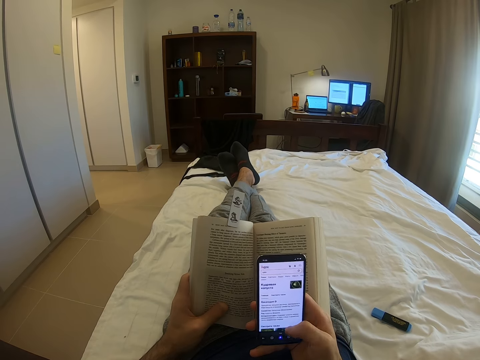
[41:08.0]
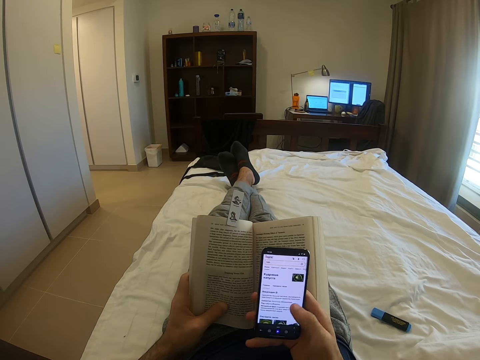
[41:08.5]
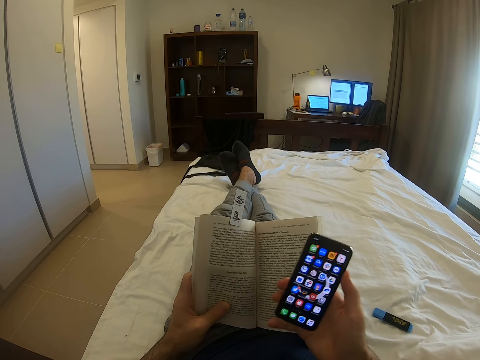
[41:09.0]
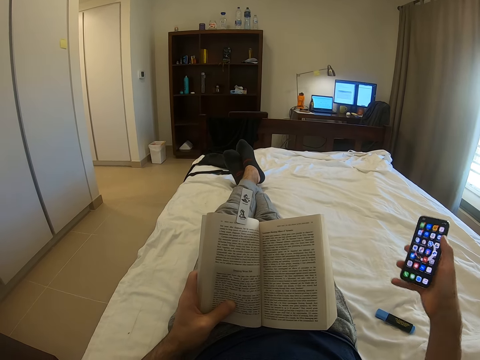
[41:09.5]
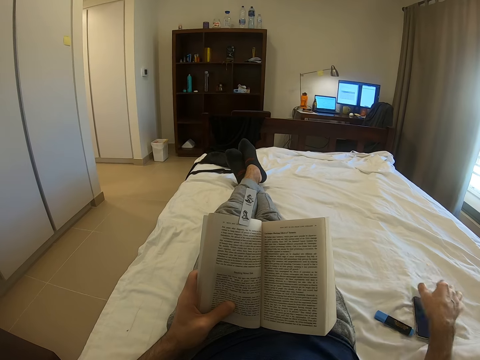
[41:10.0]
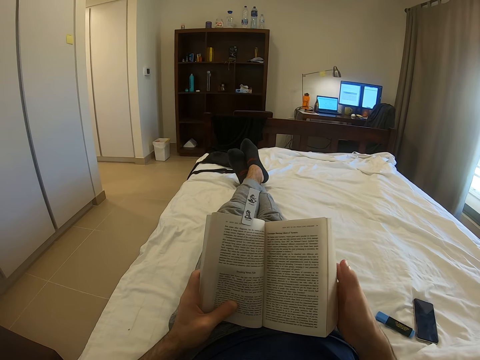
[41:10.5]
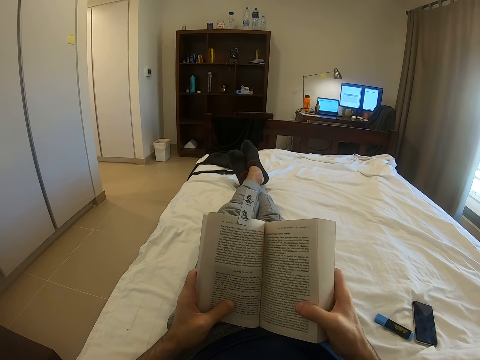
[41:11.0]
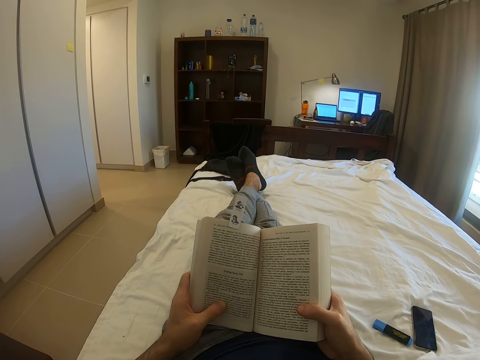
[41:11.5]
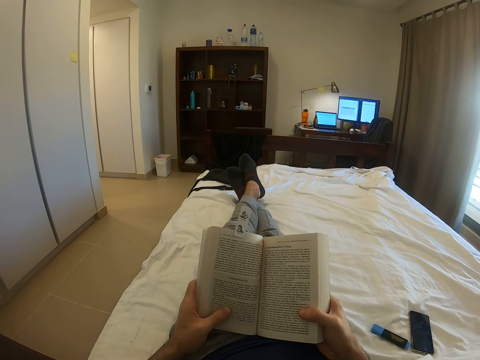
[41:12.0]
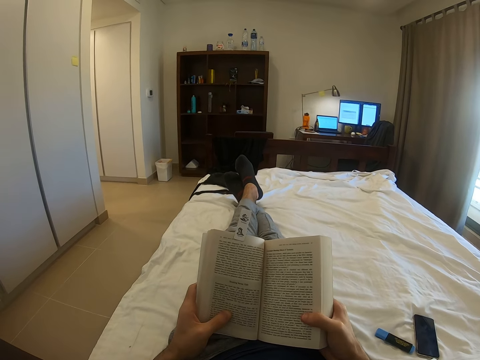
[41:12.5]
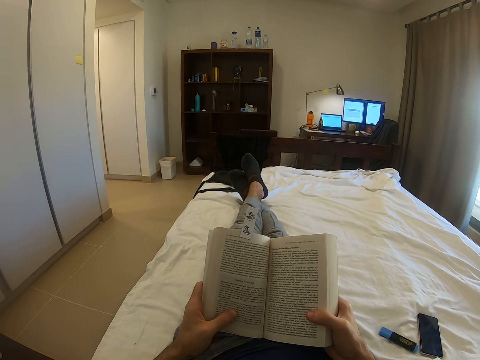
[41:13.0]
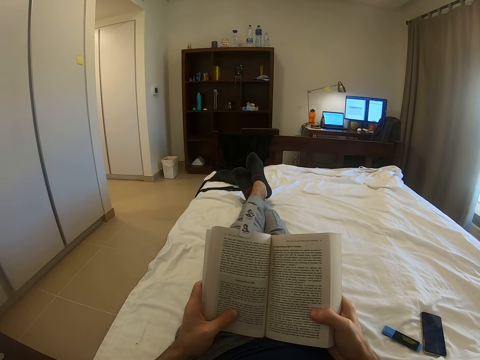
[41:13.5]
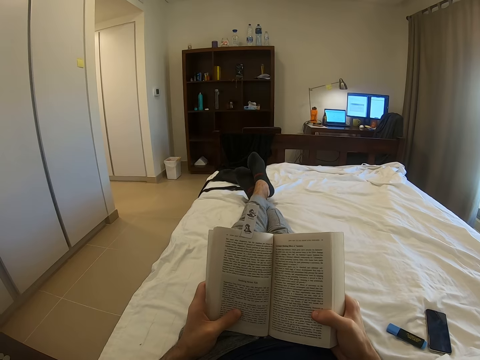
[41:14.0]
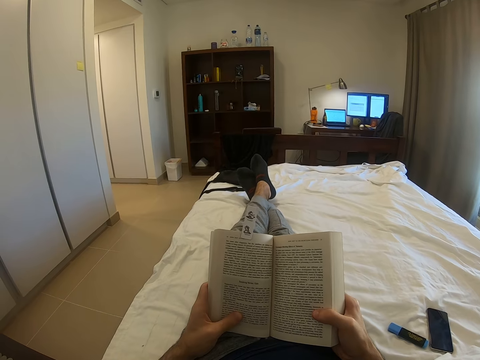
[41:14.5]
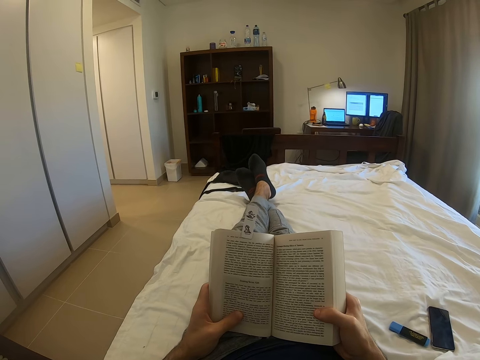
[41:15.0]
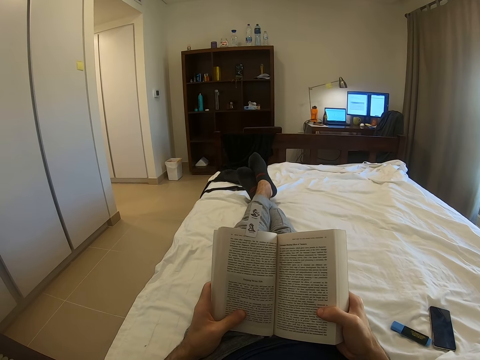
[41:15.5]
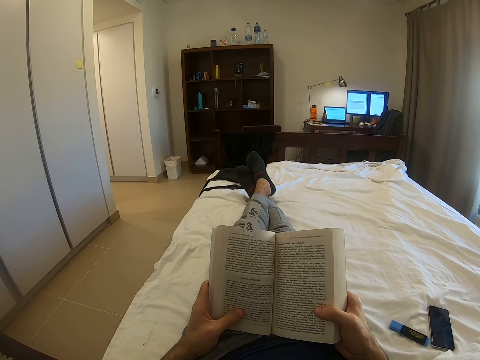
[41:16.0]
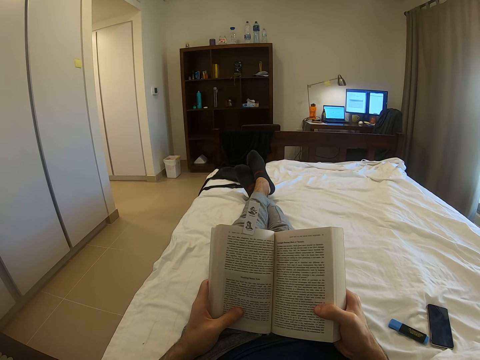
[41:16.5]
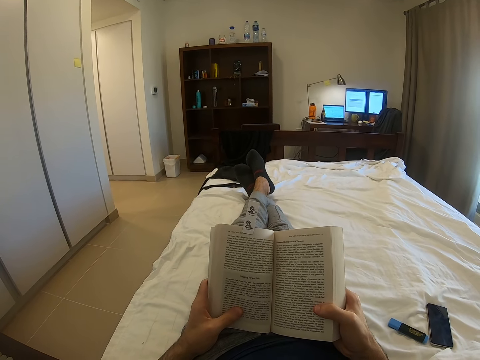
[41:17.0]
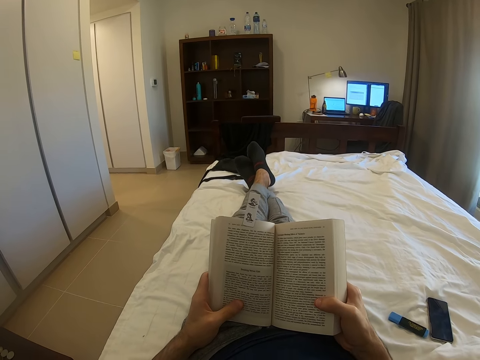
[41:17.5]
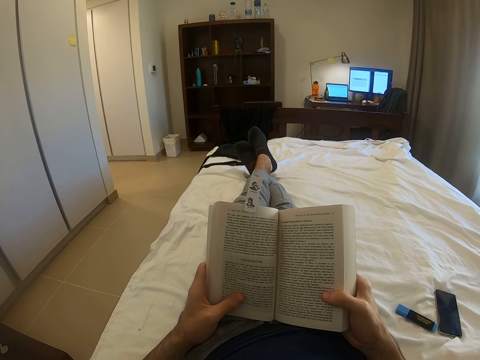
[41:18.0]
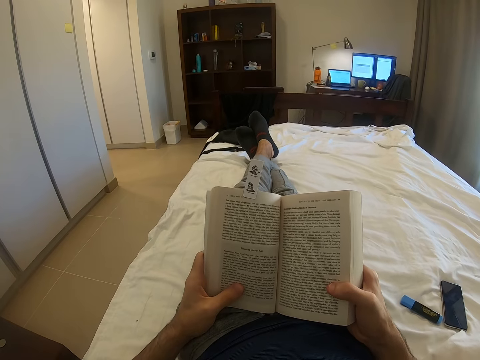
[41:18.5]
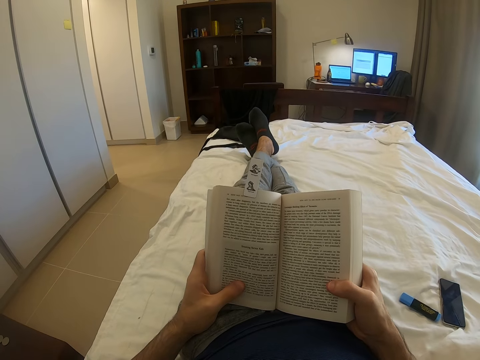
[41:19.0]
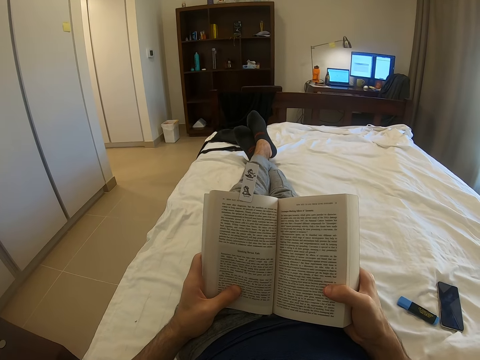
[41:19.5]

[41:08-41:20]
The camera wearer drops a phone on the bed with the right hand. He reads a book on his bed in a room. He holds the book with the right hand. He moves both legs. He reads the book in a room.

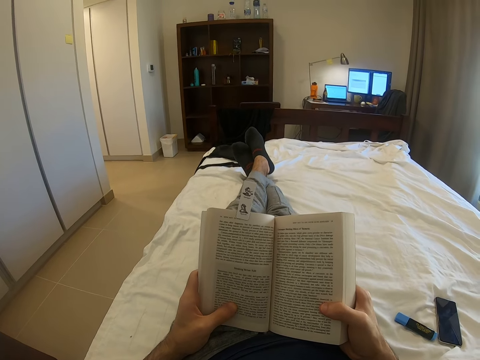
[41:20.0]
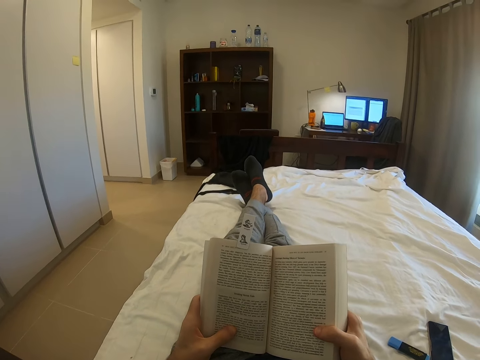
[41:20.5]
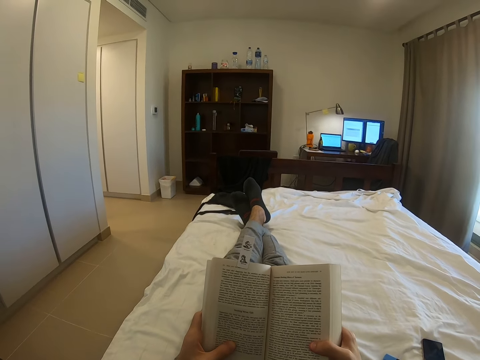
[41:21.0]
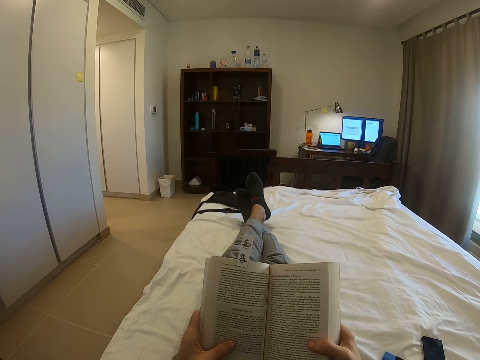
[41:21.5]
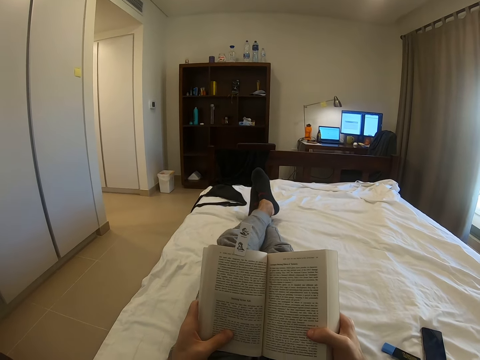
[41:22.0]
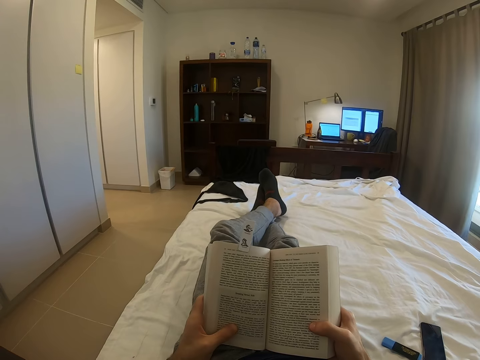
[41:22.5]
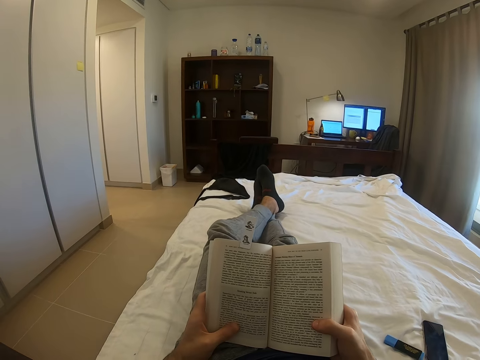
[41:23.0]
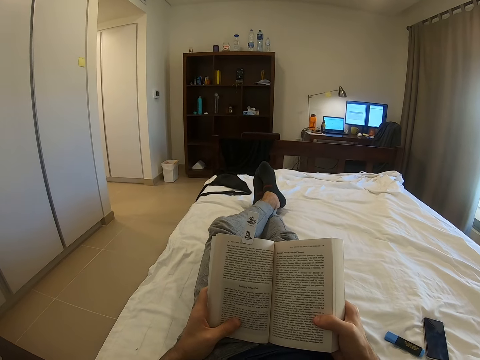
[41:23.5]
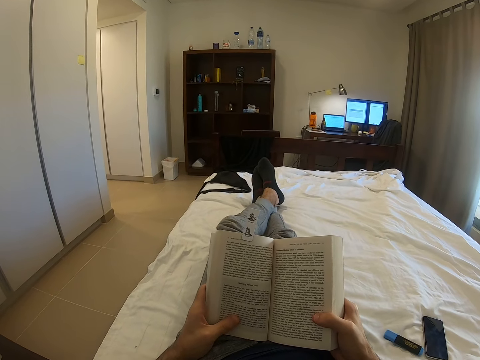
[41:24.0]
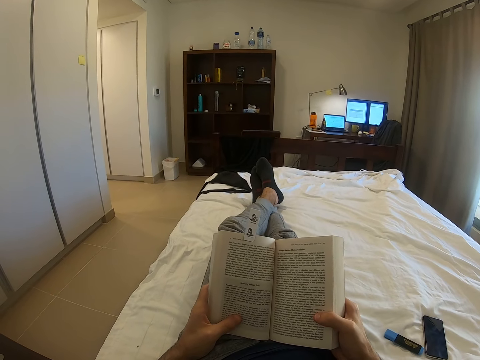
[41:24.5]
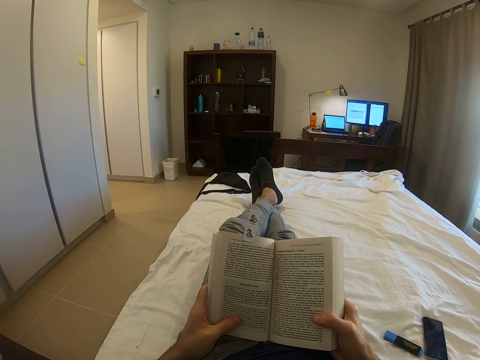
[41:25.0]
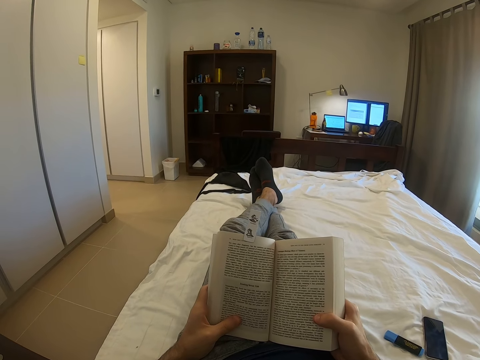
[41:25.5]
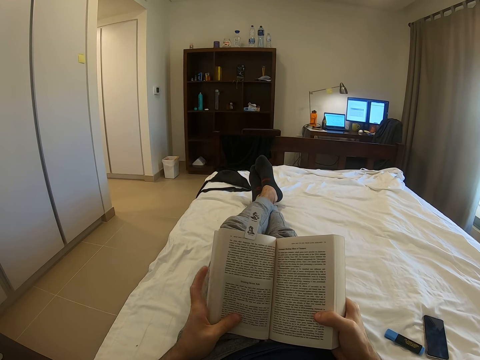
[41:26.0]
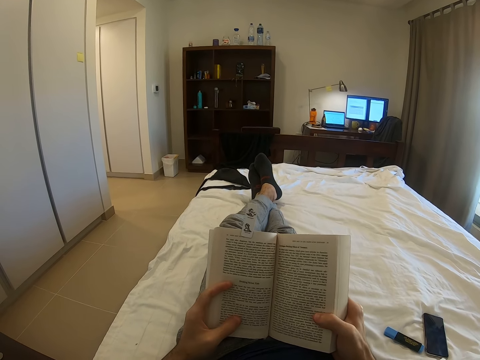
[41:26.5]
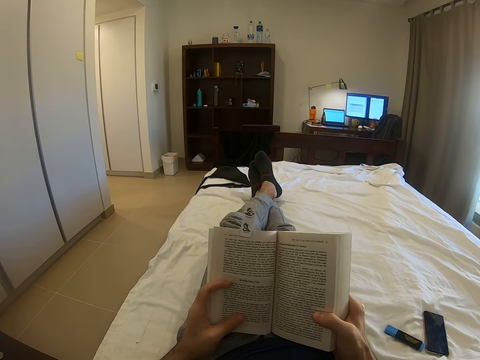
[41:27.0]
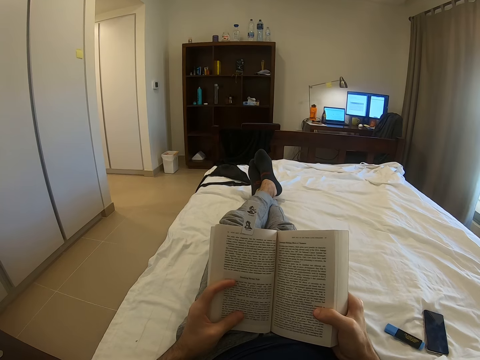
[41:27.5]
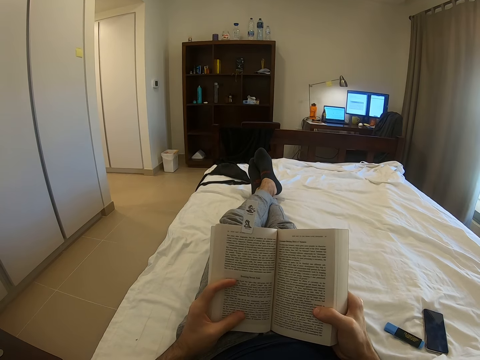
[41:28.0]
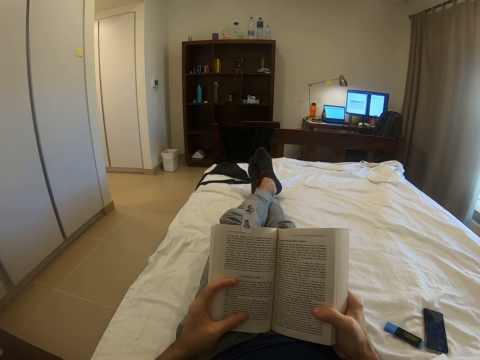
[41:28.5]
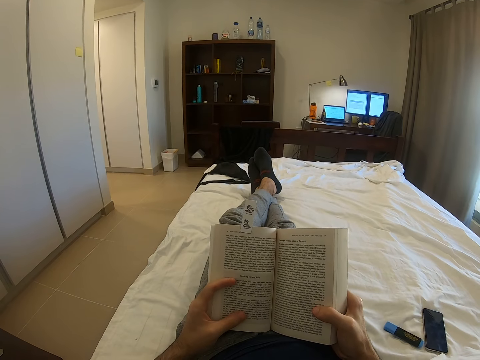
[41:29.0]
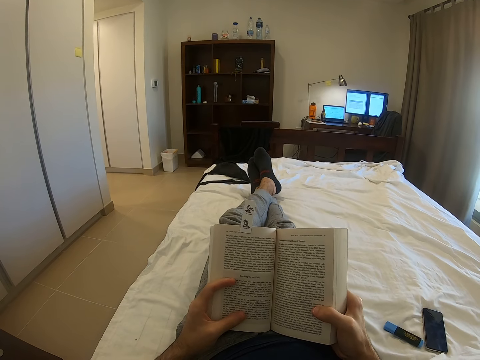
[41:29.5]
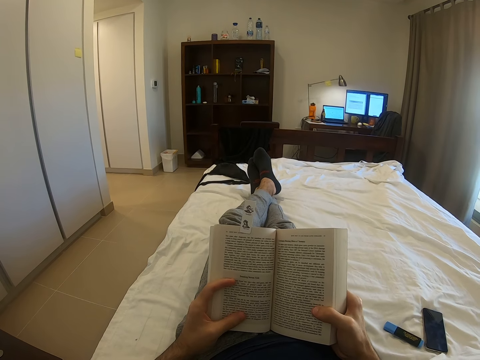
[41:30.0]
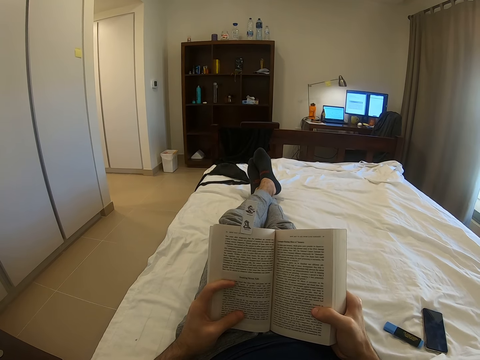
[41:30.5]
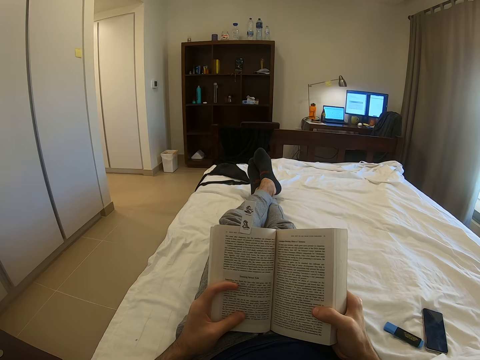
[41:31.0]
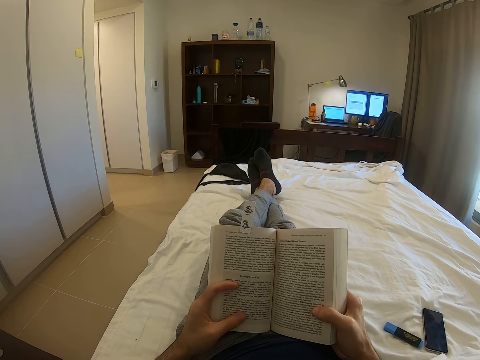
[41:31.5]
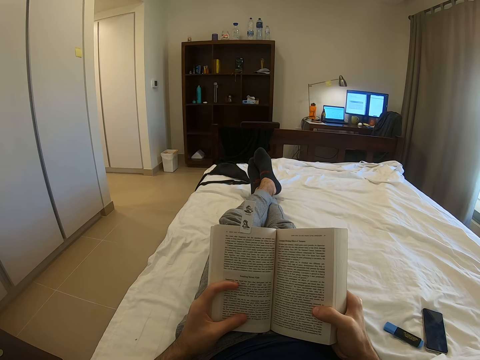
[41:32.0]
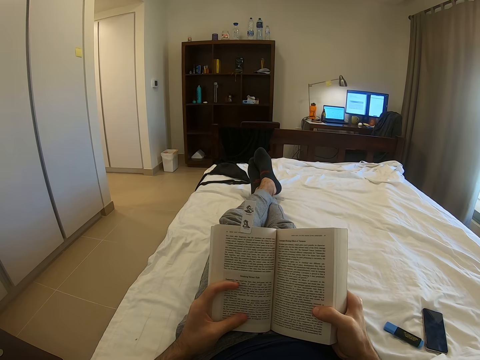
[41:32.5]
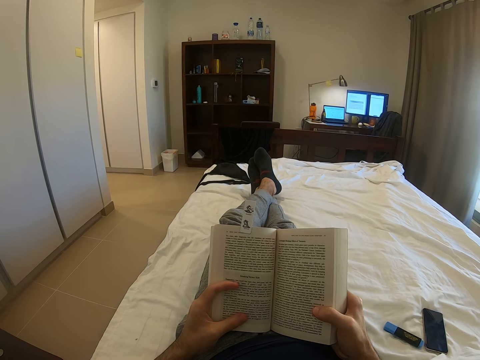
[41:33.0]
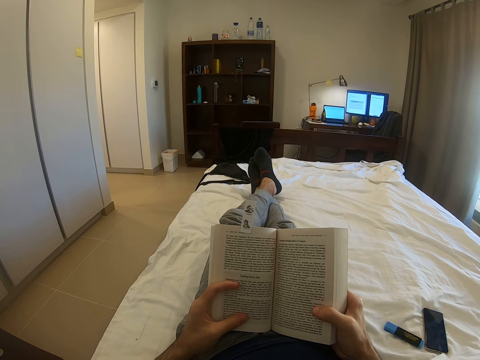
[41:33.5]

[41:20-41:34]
The camera wearer moves both legs. They read a book in a room. They move the left finger. They move the book with both hands. They read the book in a room.
